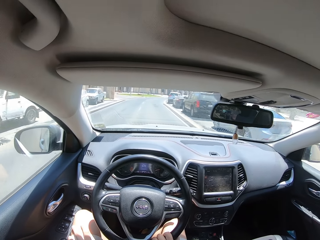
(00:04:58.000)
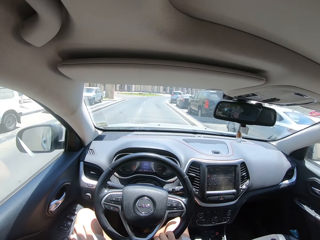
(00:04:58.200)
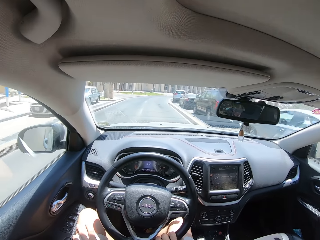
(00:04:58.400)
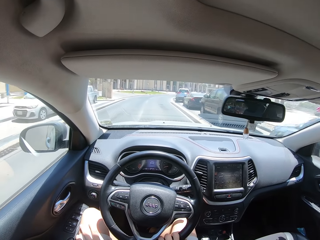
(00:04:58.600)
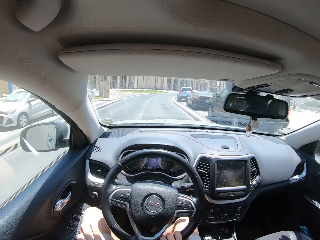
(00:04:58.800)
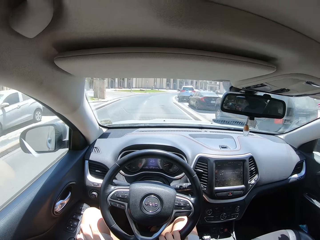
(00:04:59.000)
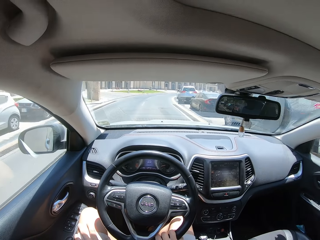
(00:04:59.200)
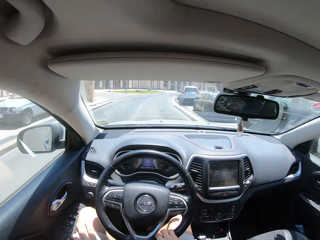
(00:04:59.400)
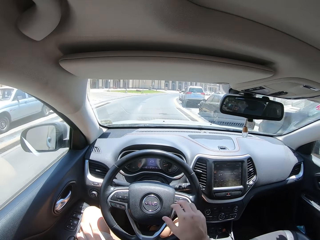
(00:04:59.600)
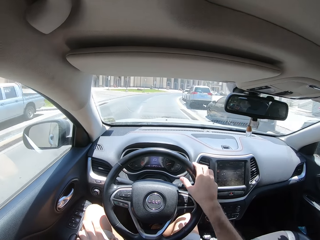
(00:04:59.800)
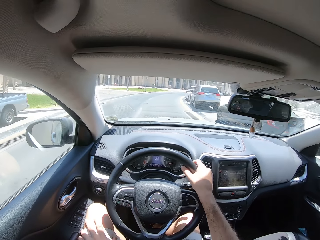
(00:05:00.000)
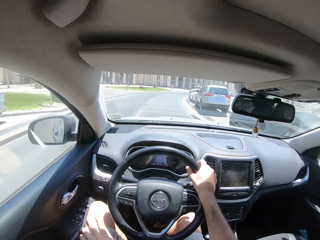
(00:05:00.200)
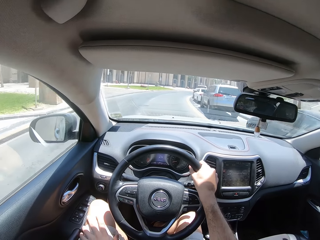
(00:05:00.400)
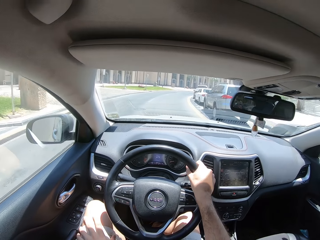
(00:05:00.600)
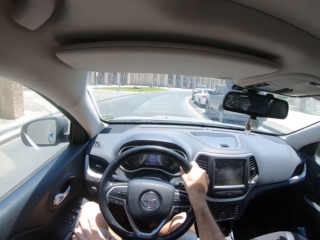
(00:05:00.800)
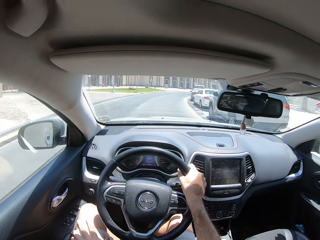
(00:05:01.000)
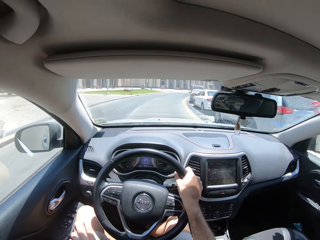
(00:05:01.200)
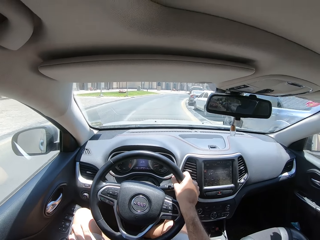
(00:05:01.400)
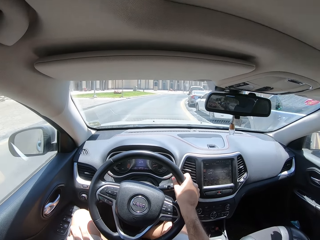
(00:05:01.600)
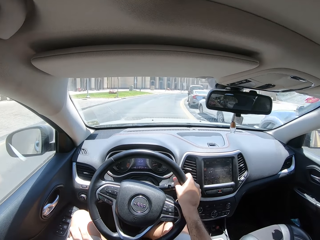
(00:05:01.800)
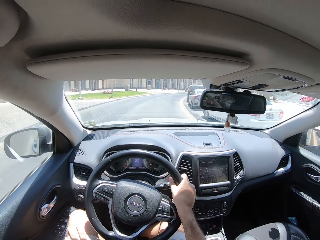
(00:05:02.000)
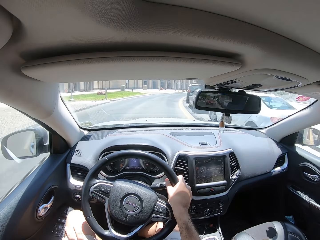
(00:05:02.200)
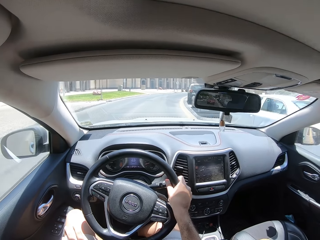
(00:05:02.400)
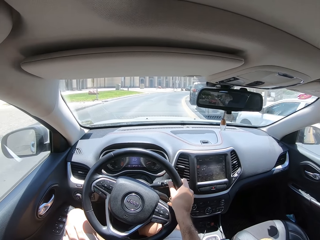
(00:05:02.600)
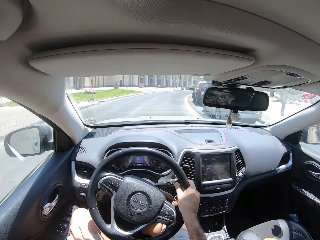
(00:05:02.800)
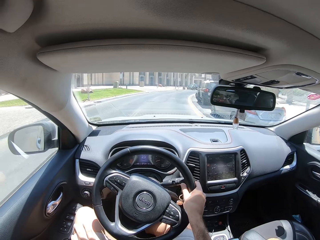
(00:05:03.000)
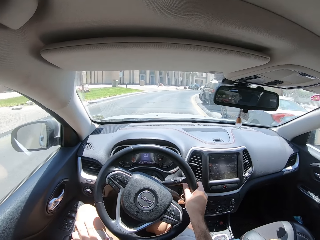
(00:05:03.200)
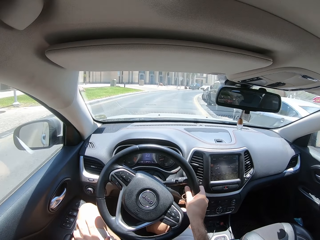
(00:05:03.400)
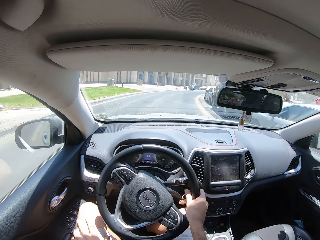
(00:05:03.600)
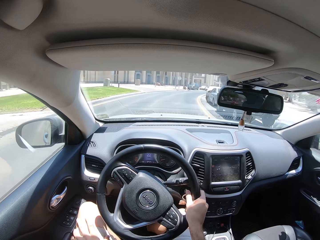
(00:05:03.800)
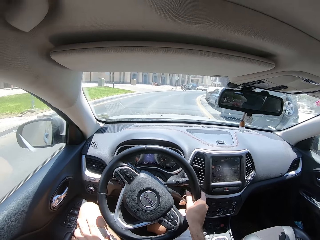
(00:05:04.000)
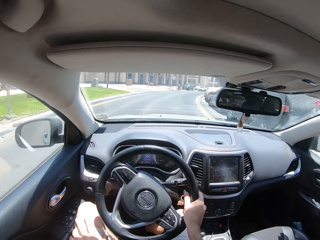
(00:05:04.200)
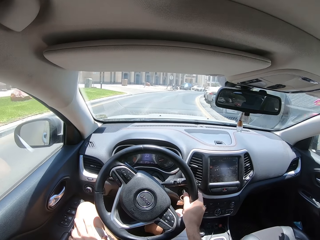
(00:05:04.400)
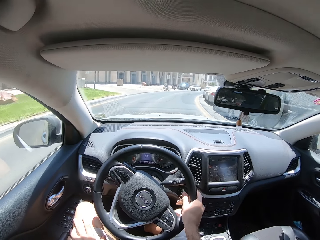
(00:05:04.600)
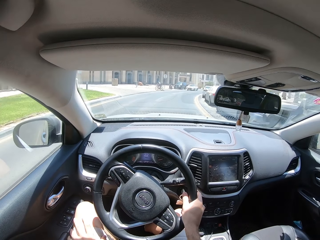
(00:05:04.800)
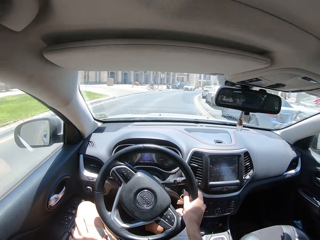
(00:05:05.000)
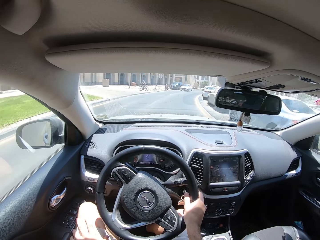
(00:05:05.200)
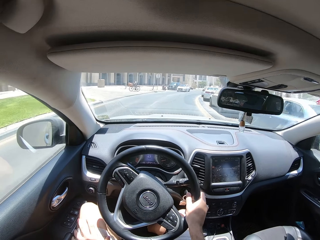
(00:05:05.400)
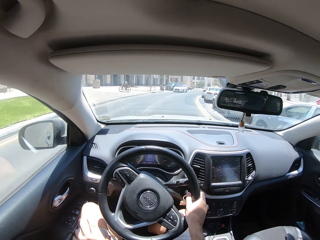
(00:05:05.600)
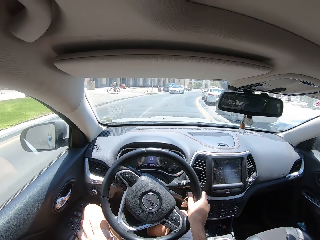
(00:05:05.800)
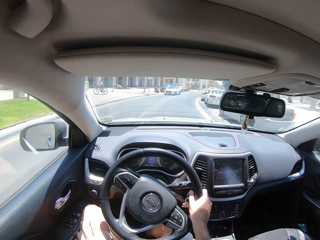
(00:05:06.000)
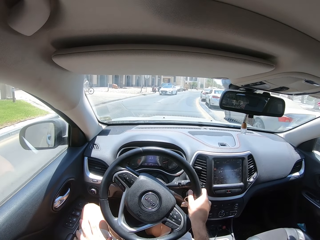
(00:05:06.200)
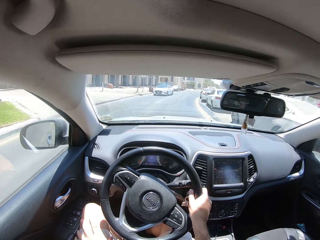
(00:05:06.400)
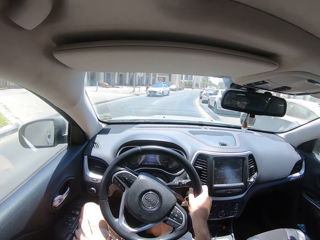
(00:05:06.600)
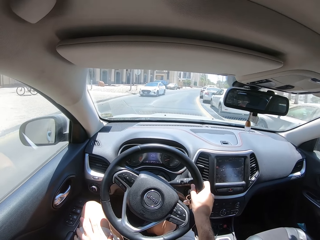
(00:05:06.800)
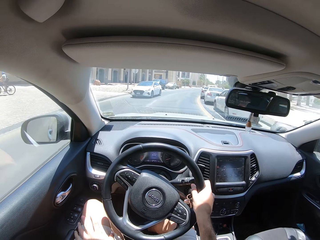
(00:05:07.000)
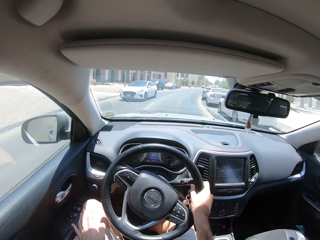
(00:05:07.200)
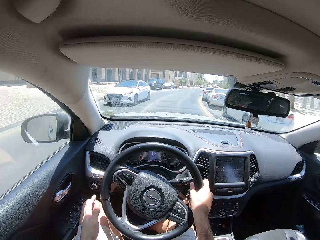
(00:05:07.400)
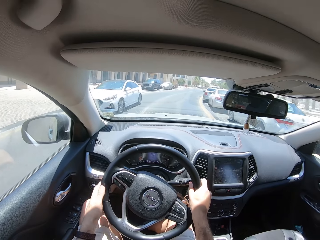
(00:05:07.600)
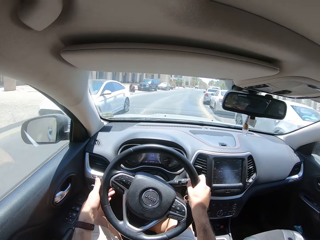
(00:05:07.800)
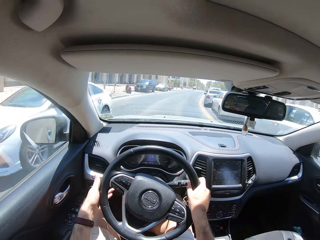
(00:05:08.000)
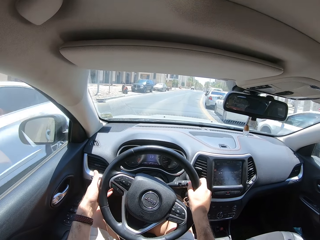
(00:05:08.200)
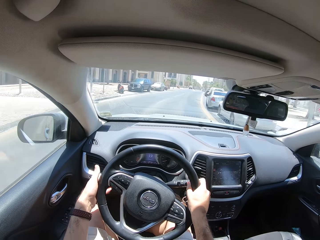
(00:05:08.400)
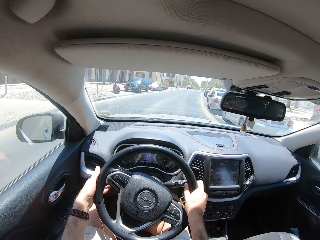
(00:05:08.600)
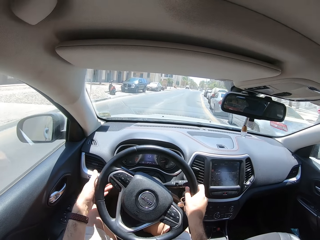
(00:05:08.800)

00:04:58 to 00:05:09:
The camera wearer places a hand on the steering wheel.

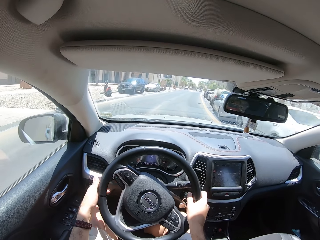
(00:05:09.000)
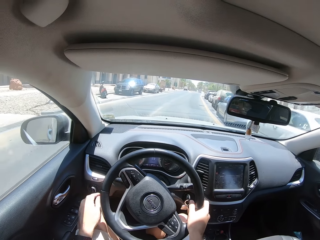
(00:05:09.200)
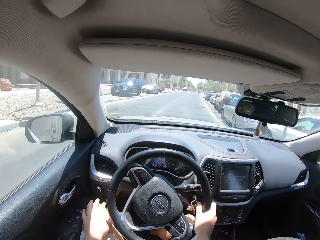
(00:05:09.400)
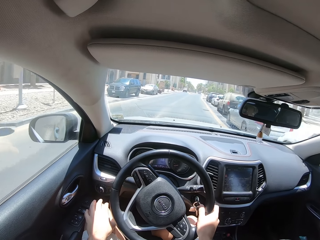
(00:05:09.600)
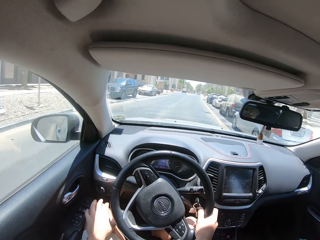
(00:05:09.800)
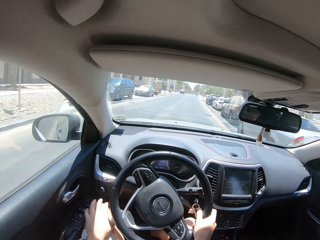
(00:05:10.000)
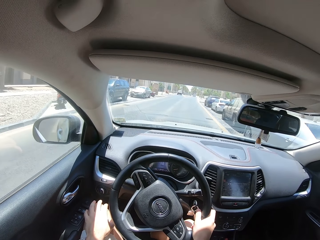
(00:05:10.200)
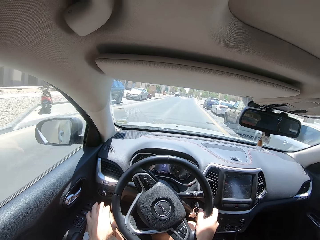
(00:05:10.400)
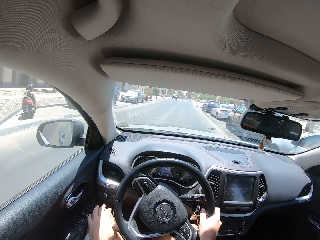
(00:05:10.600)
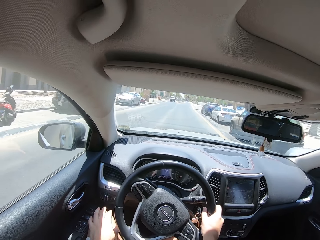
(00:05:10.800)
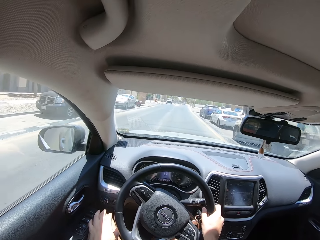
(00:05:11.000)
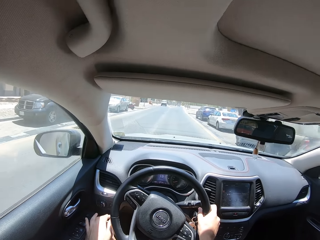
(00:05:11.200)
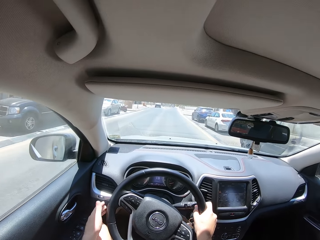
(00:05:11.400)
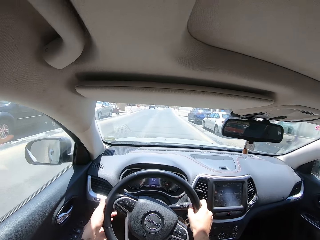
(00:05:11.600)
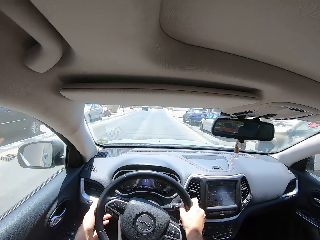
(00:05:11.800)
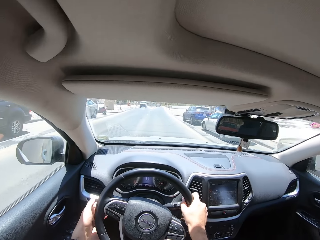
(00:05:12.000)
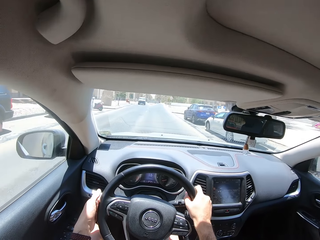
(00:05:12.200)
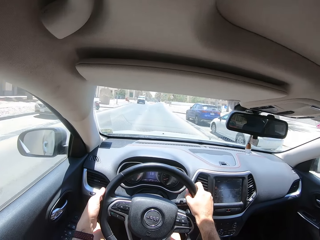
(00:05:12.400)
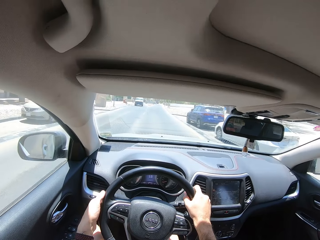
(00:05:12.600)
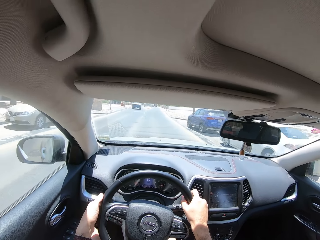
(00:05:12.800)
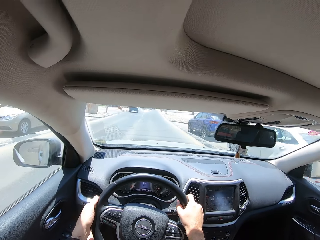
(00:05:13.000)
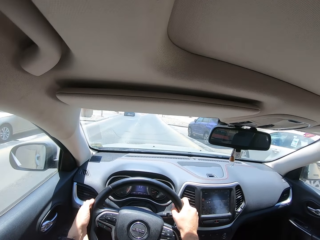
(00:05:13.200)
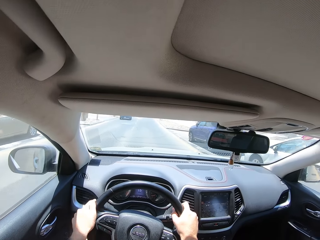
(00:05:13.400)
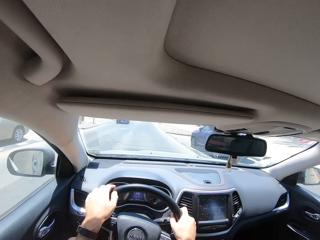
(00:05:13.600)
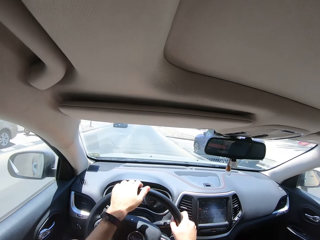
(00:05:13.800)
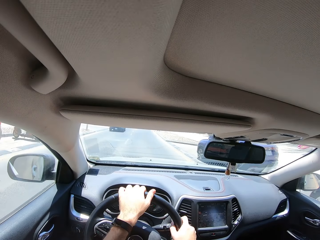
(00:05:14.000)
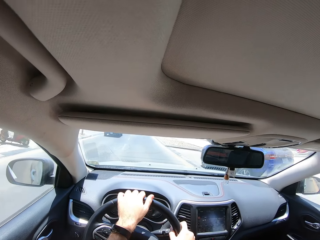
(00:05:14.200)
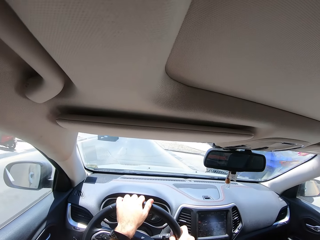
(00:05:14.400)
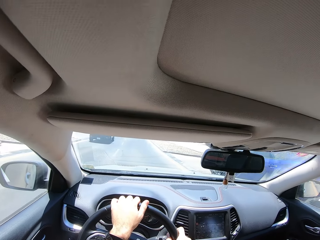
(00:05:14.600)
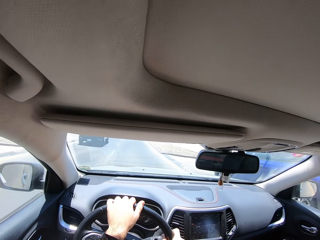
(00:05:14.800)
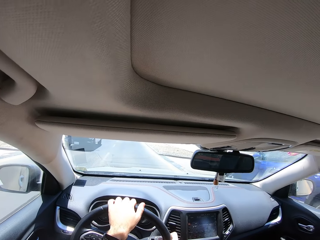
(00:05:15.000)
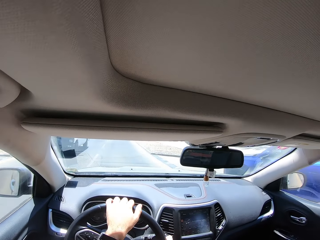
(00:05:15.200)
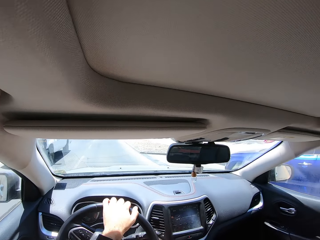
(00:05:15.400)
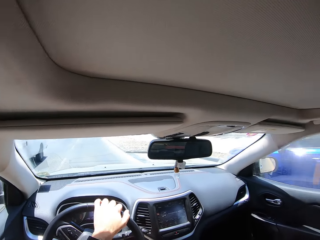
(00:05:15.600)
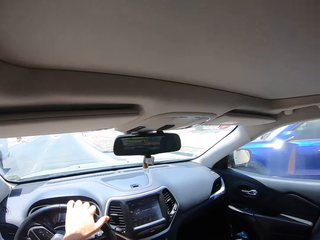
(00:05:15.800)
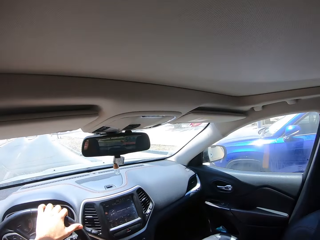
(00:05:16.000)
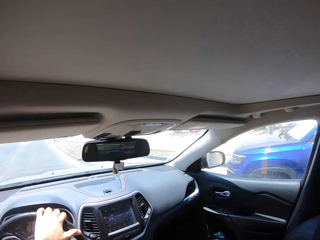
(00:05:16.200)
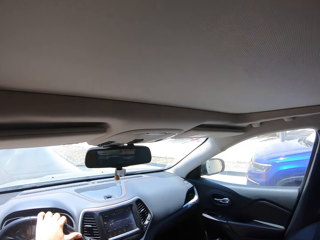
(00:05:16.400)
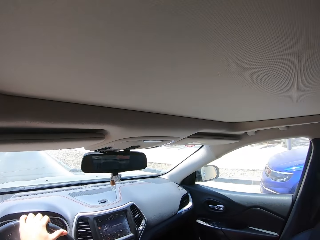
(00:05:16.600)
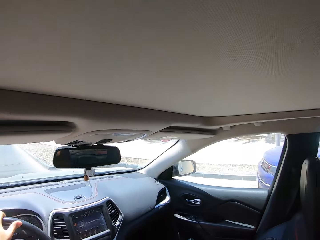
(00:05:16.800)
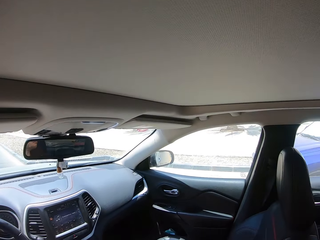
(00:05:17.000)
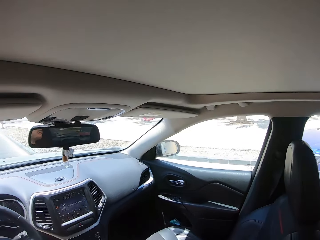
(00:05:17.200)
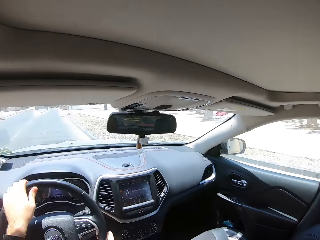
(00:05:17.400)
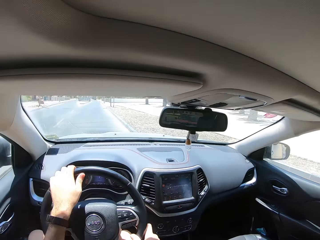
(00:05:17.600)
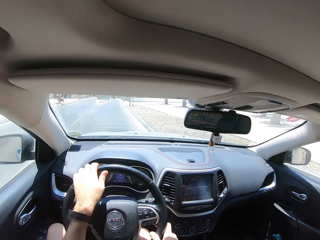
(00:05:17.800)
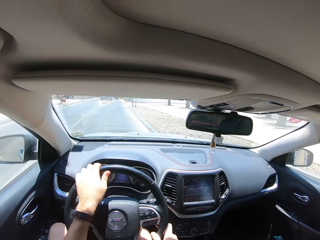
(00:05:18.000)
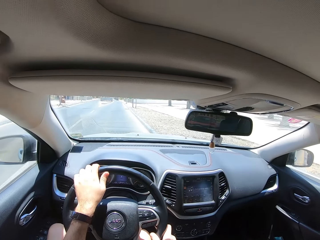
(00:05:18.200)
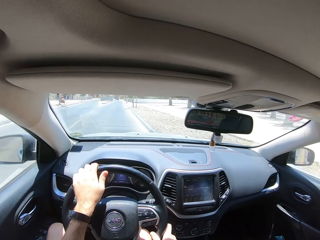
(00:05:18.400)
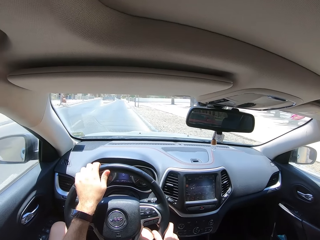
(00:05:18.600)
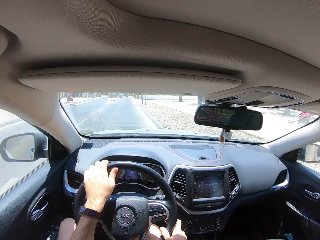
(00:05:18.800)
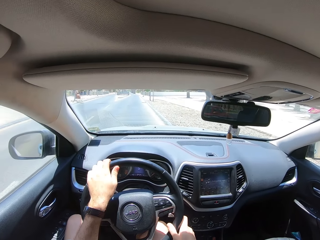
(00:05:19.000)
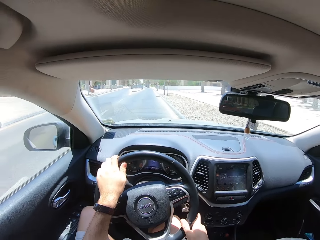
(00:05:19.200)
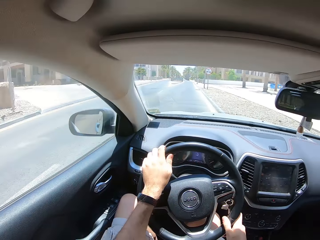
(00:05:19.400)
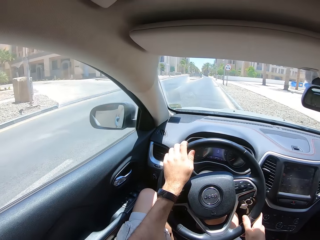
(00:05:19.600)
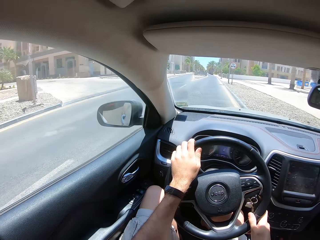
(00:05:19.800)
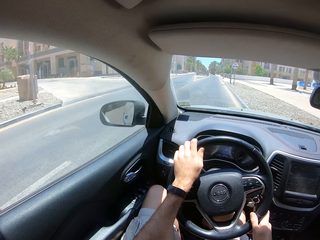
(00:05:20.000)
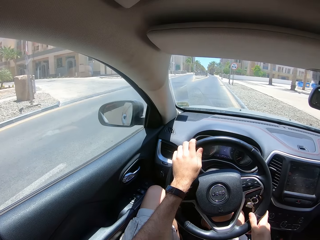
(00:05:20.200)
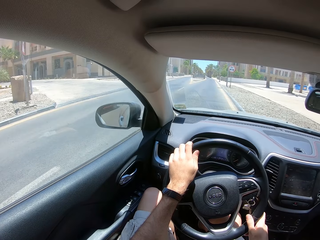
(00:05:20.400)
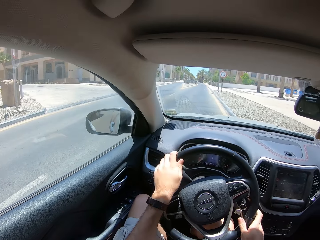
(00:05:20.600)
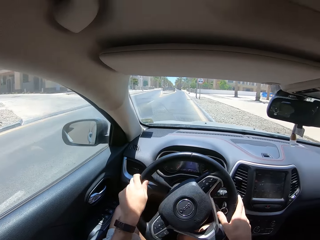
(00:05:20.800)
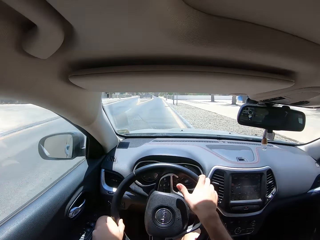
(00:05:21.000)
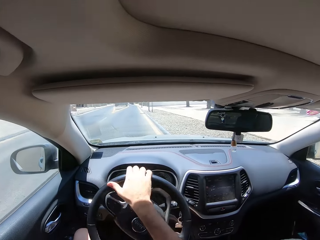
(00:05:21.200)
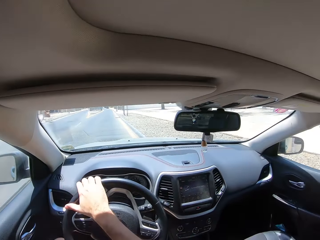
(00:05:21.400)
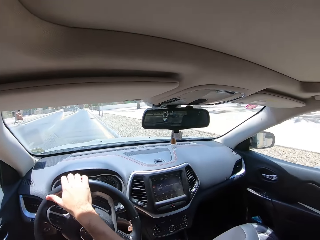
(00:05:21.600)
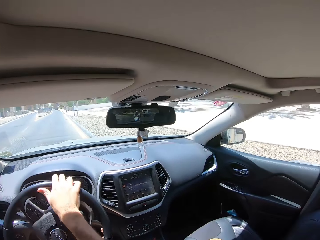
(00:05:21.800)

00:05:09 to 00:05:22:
The camera wearer places a hand on the steering wheel. They slow the car.
